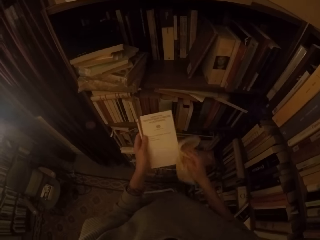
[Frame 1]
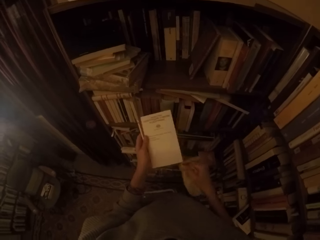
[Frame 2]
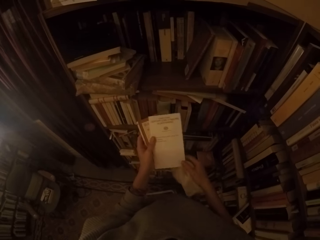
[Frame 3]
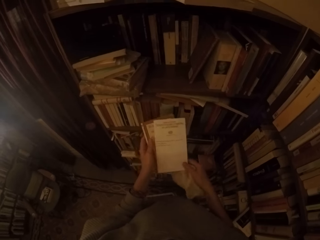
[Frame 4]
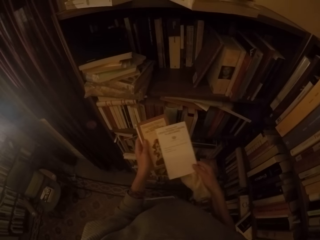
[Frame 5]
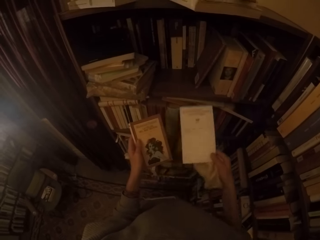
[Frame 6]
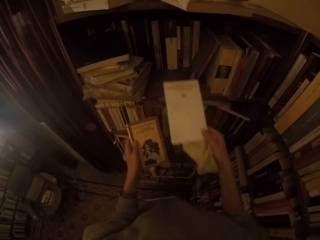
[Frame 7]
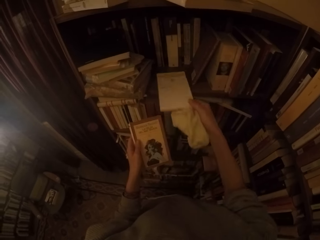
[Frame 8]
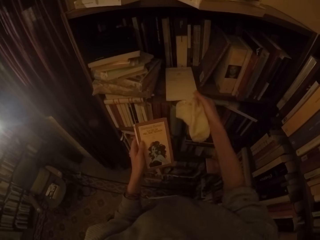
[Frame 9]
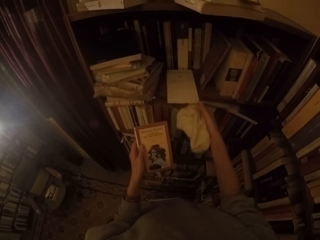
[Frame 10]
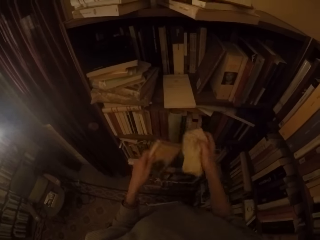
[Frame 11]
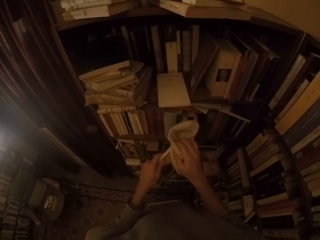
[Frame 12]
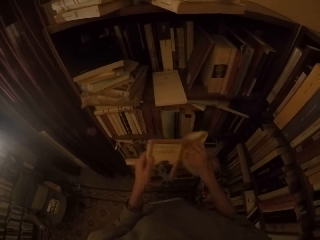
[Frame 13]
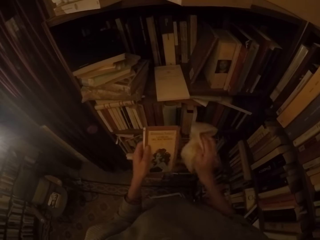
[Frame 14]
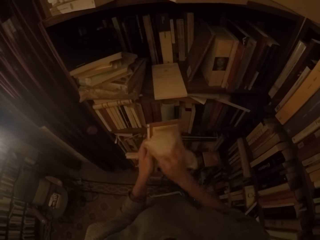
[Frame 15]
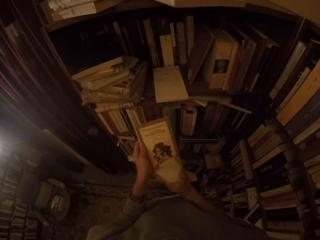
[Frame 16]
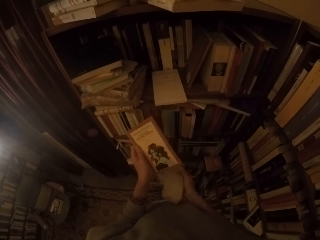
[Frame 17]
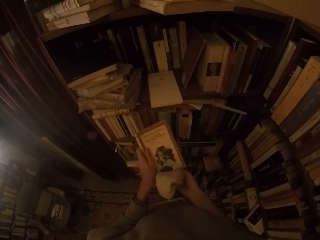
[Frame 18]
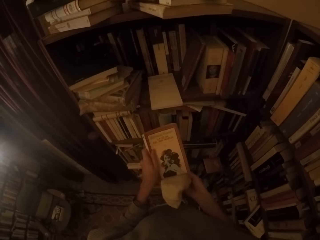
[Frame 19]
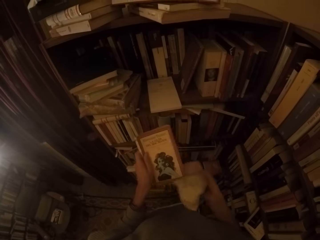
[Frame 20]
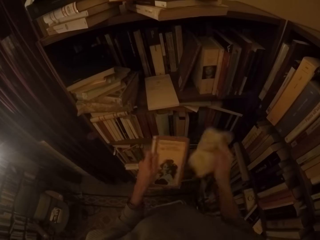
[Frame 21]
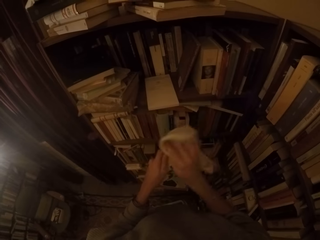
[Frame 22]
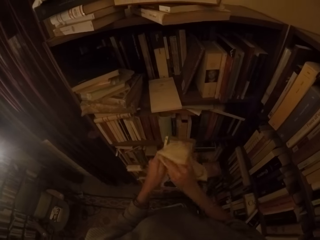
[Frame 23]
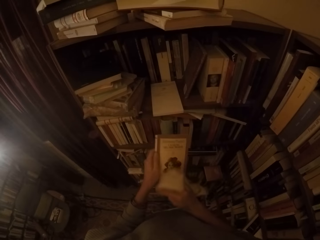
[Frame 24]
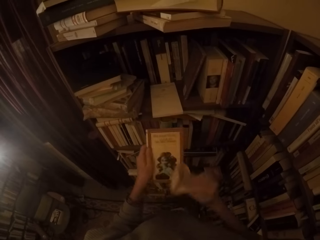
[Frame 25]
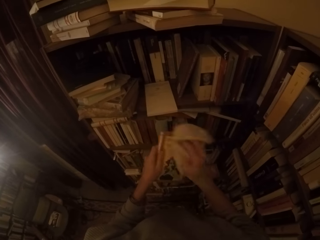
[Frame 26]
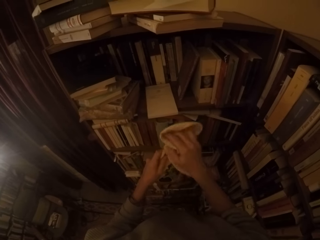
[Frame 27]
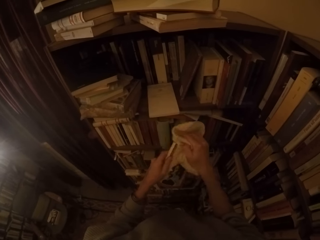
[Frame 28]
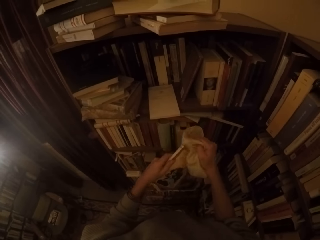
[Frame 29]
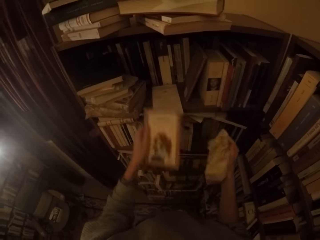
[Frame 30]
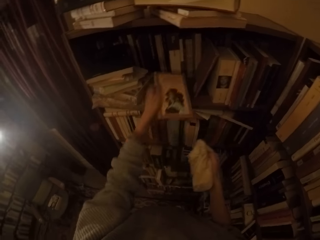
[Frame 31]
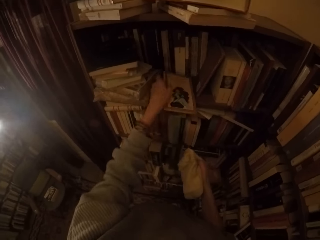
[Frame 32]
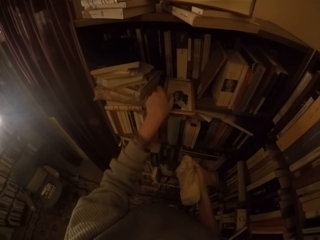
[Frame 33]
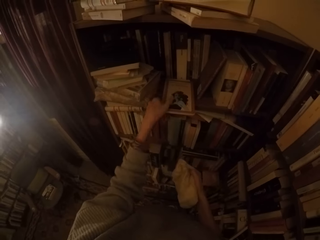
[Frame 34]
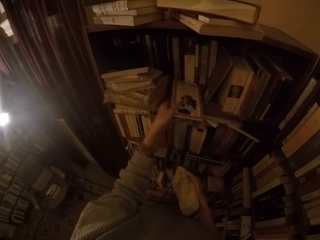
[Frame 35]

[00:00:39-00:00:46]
The camera wearer places the book on top of the shelf. They wipe the other book with the cleaning cloth. They place the book on top of the shelf.
